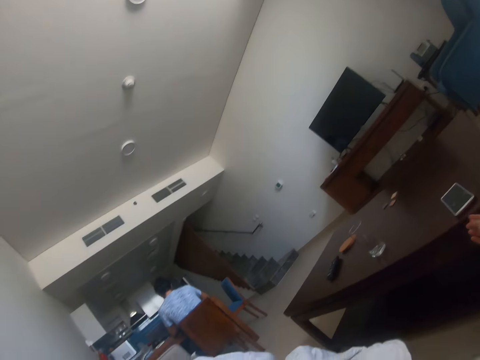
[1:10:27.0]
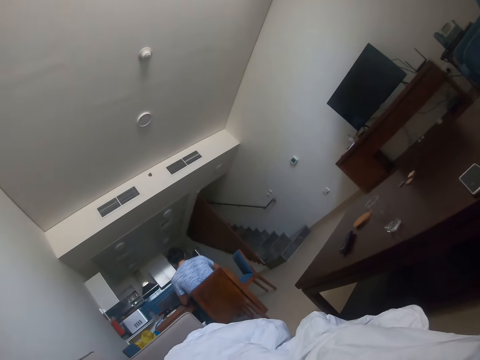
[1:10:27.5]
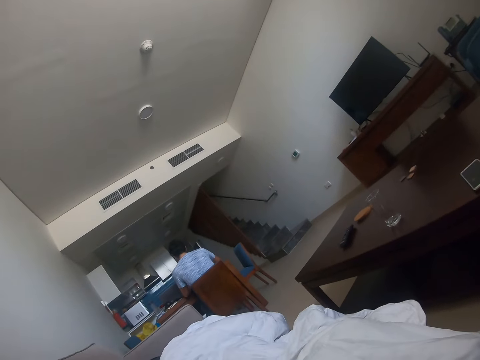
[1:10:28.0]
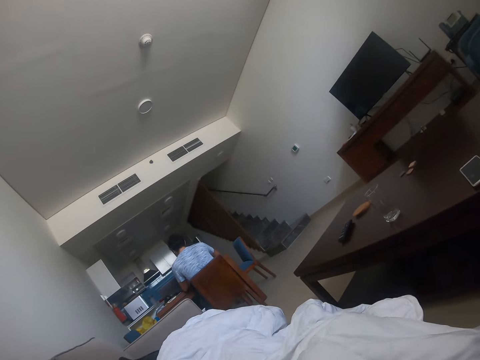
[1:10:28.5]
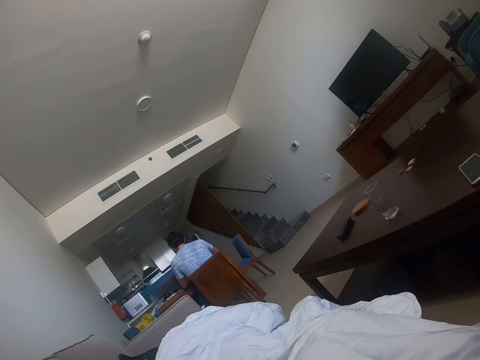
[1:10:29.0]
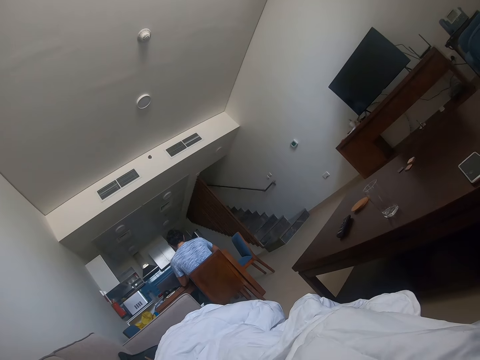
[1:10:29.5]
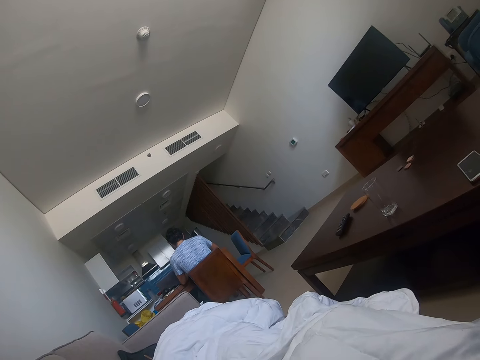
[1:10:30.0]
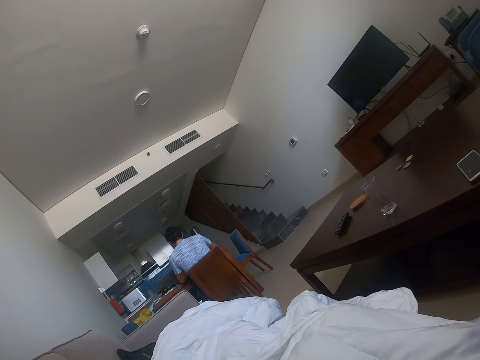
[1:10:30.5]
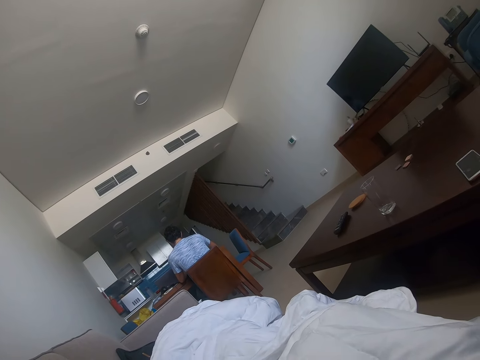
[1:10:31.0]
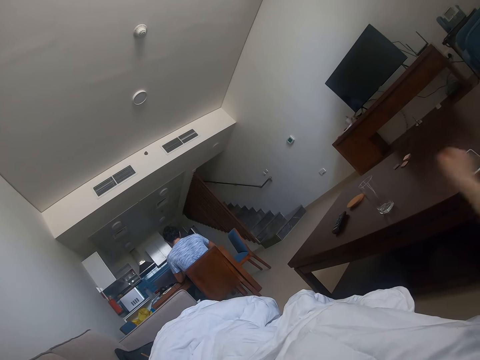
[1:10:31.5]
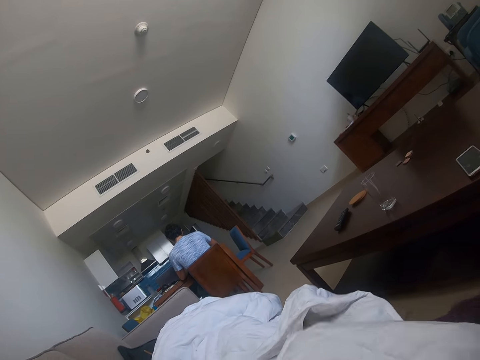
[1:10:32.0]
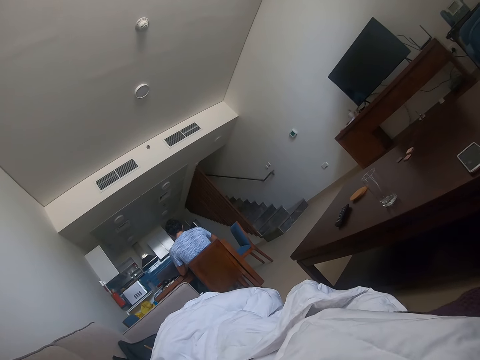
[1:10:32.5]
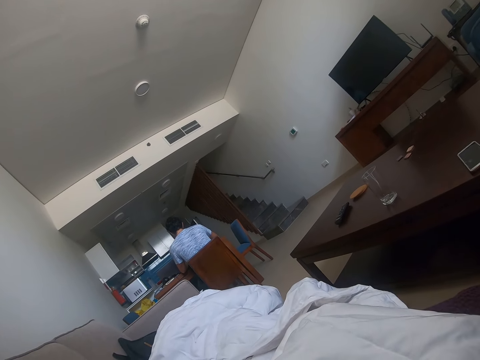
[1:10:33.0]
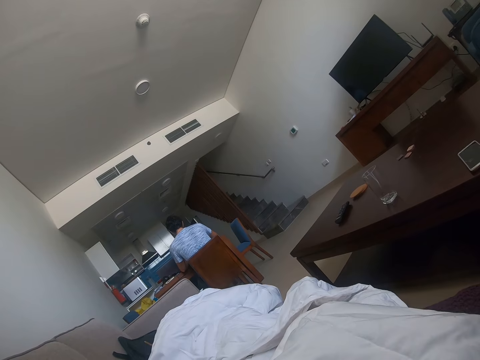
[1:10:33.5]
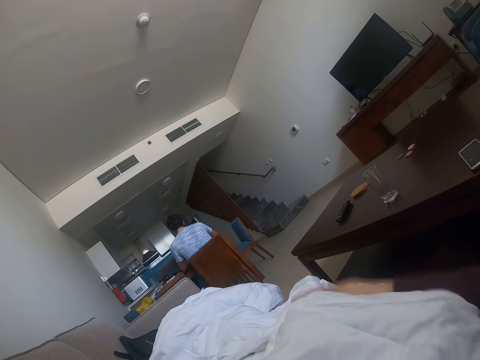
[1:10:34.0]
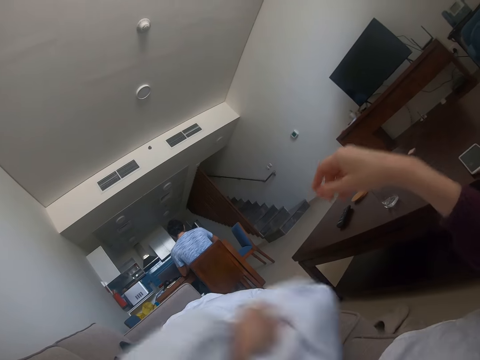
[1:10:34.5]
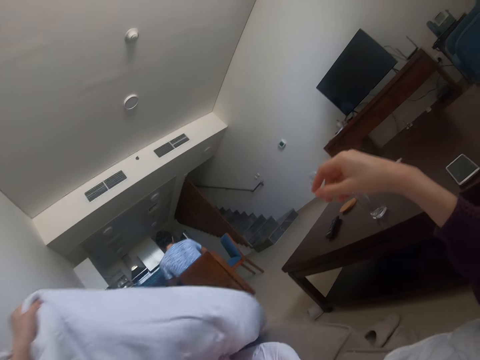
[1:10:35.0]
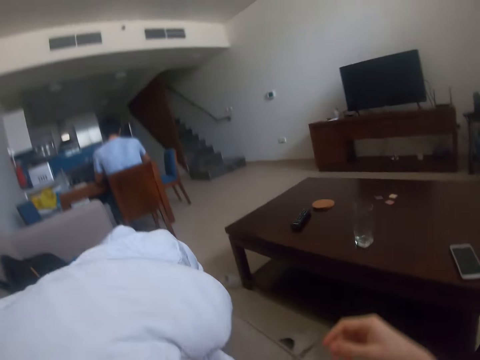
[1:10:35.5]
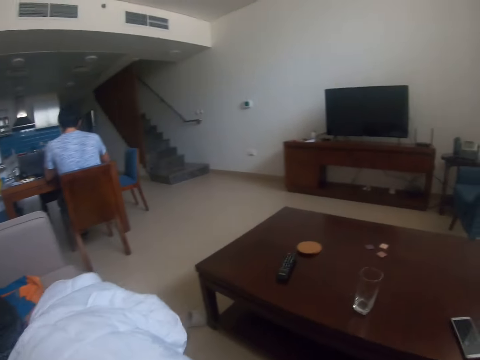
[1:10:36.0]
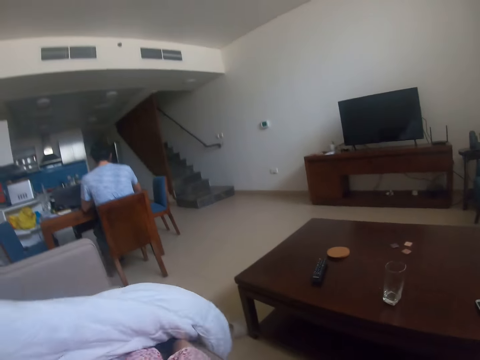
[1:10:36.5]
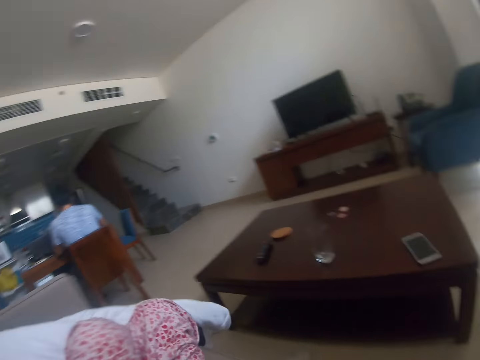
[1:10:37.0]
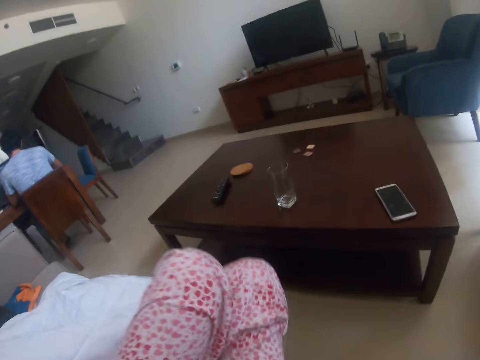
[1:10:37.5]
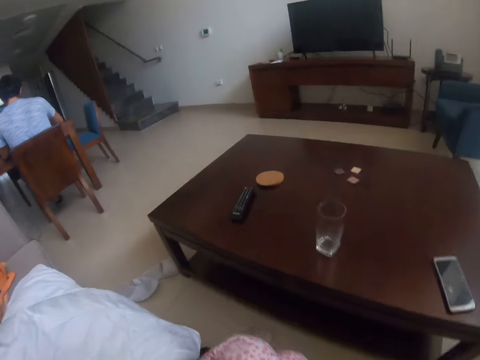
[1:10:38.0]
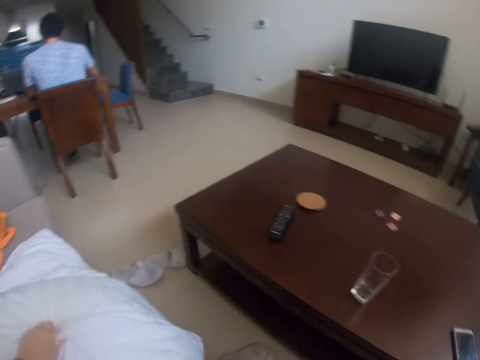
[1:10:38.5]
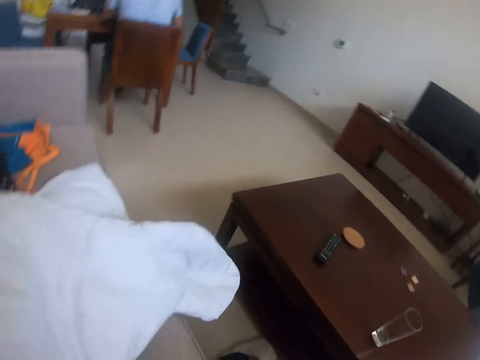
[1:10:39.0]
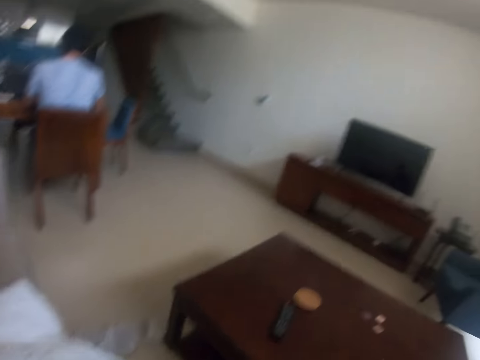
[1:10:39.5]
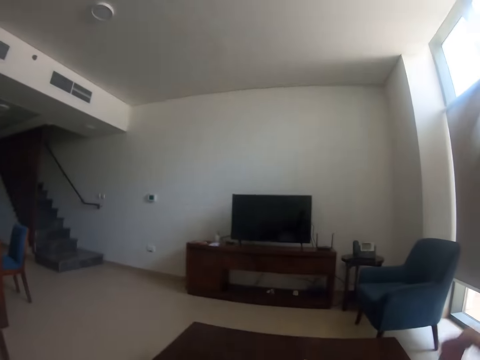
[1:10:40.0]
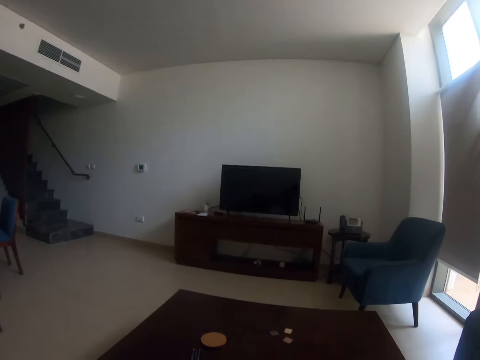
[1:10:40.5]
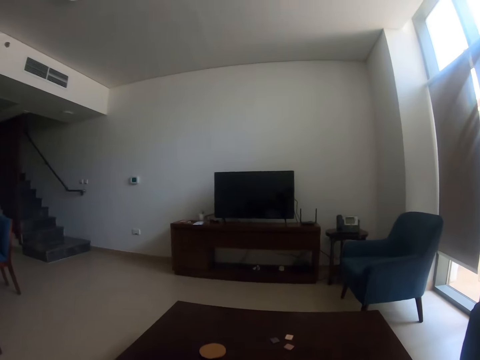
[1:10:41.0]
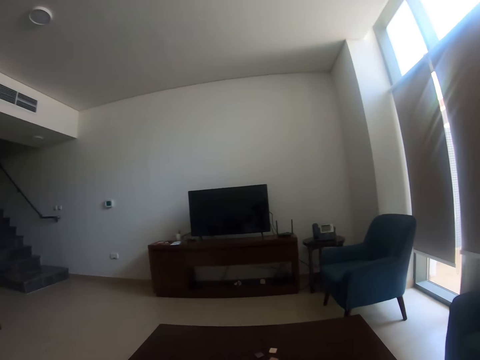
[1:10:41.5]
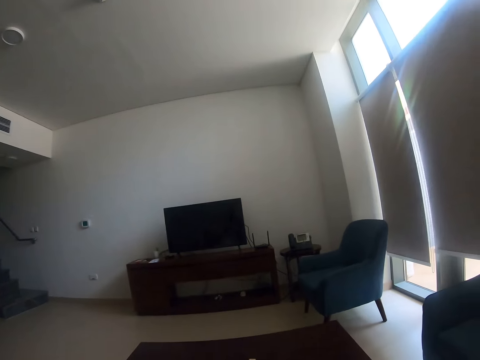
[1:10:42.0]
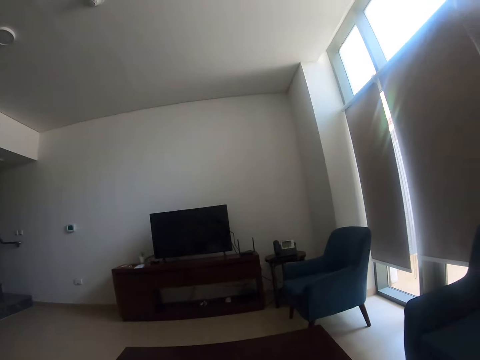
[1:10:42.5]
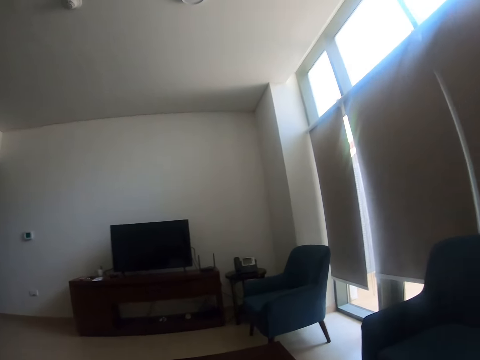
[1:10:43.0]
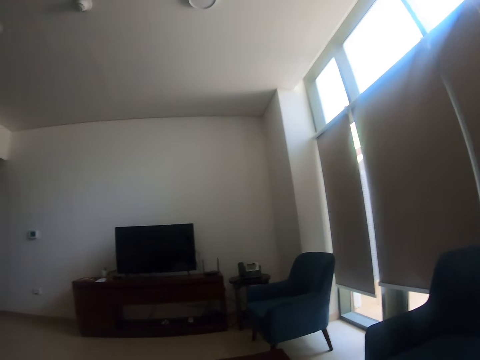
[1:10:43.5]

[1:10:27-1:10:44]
The camera wearer moves the duvet. They put away the sheet. They put the leg on the floor and stand up.

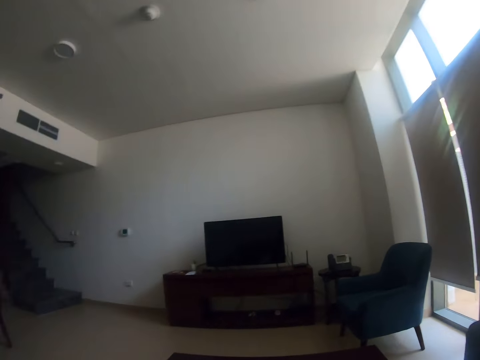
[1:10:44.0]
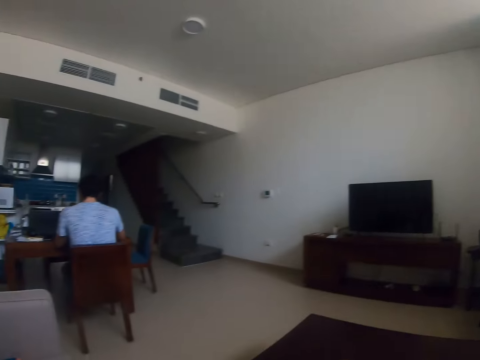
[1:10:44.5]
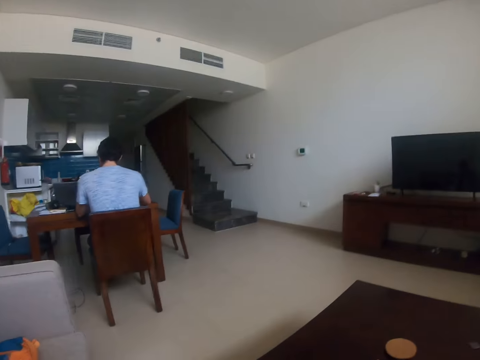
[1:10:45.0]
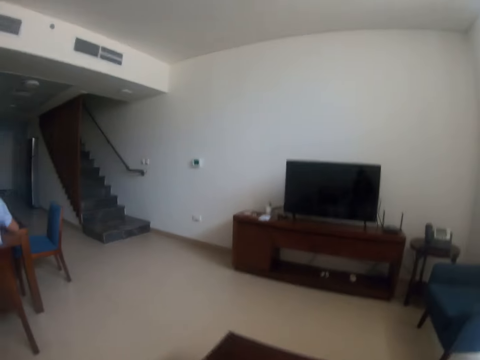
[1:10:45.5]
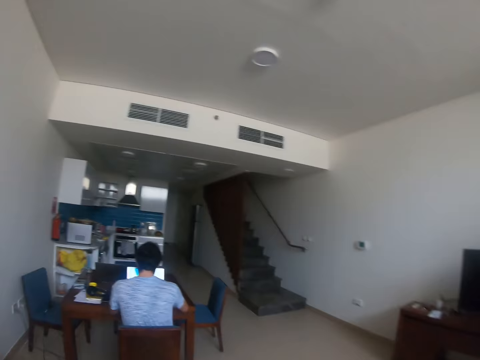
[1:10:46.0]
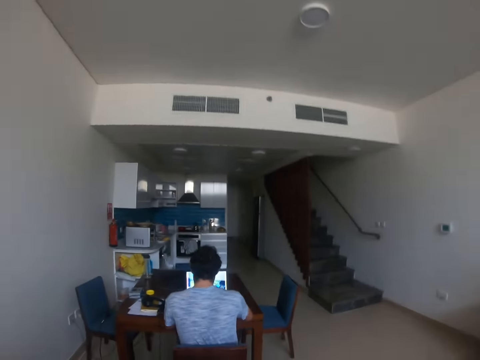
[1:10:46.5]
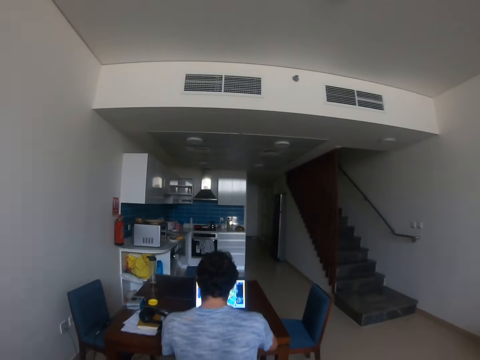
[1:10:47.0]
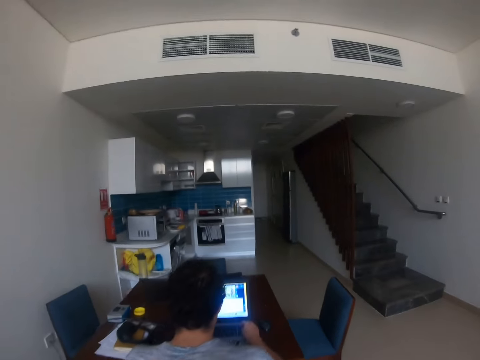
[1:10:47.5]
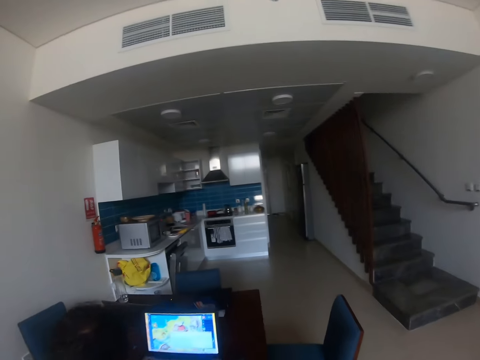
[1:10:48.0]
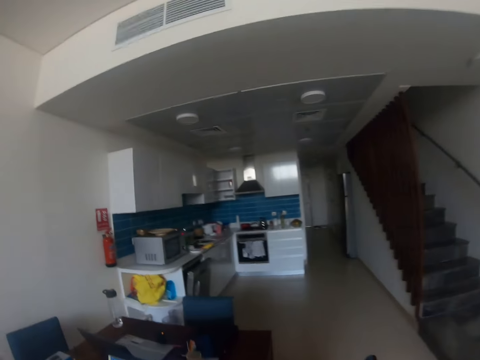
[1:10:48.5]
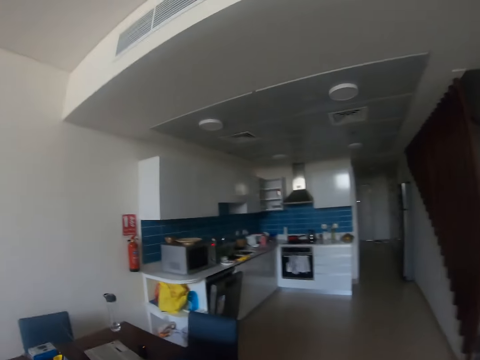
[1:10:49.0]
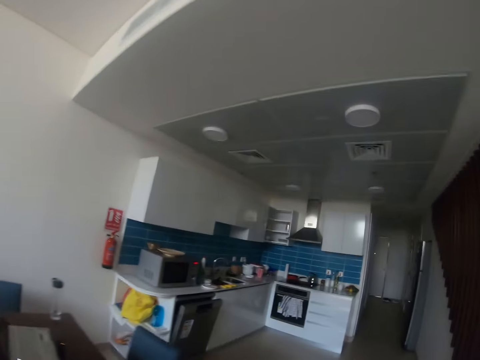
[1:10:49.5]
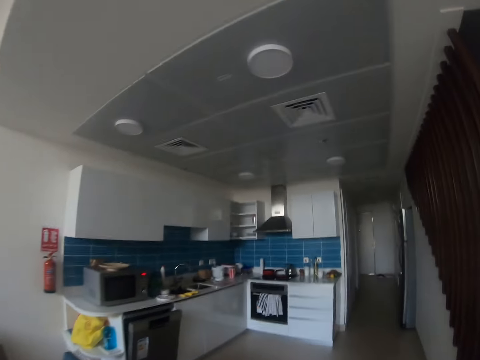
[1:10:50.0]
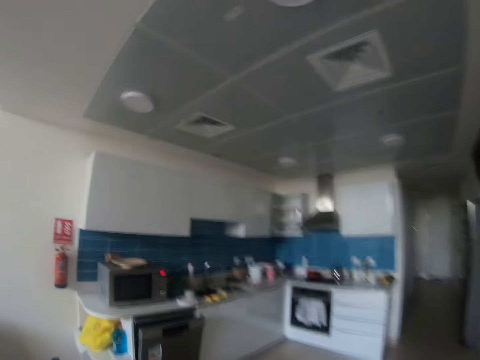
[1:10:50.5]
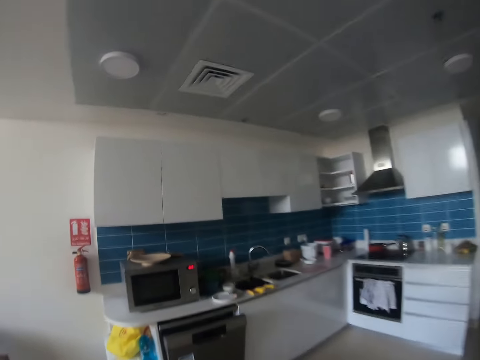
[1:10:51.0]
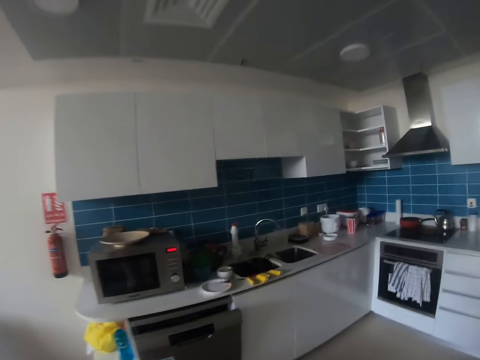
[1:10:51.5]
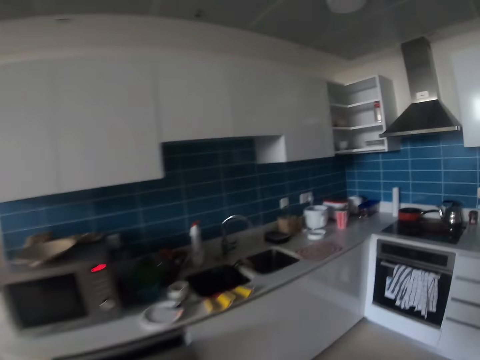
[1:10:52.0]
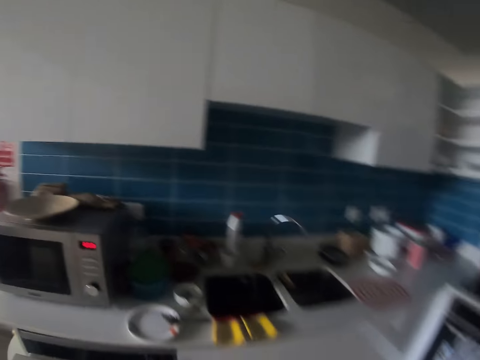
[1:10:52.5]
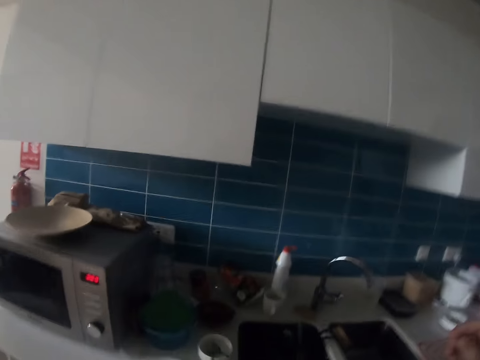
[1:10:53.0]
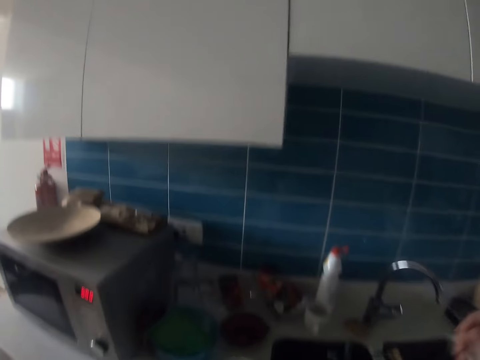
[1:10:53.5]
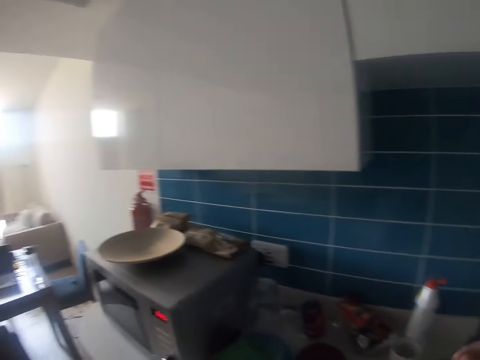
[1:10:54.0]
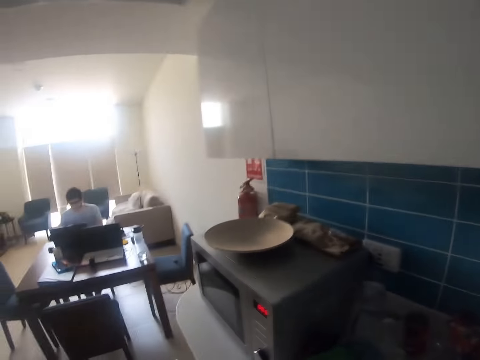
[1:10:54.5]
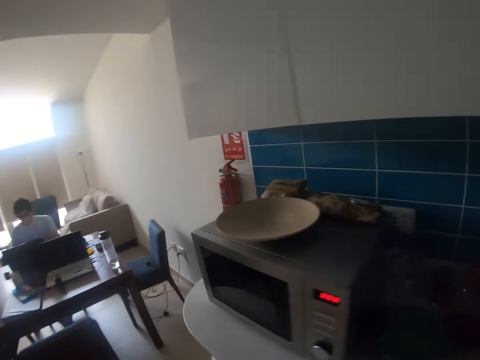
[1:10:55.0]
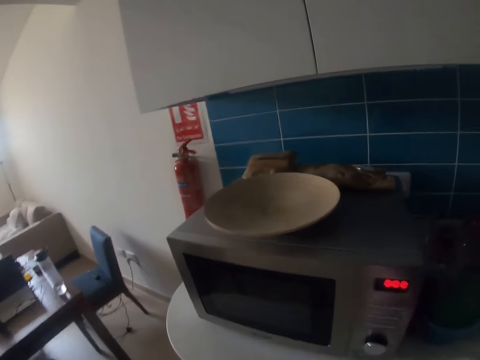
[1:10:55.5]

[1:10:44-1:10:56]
The camera wearer walks in the house. They touch the head of a man. The camera wearer walks toward the kitchen.
